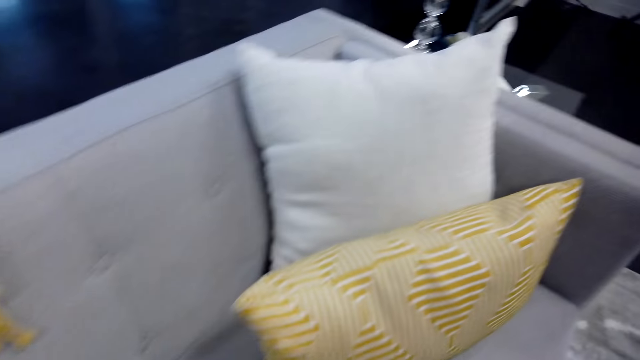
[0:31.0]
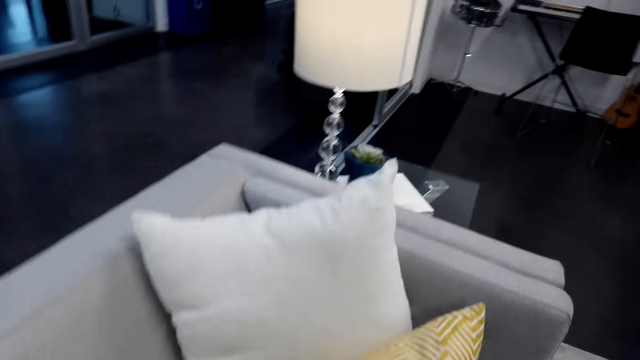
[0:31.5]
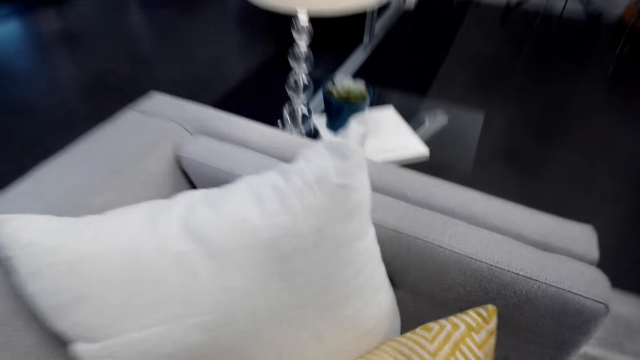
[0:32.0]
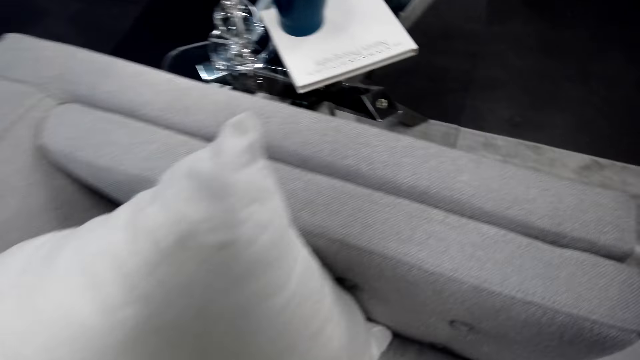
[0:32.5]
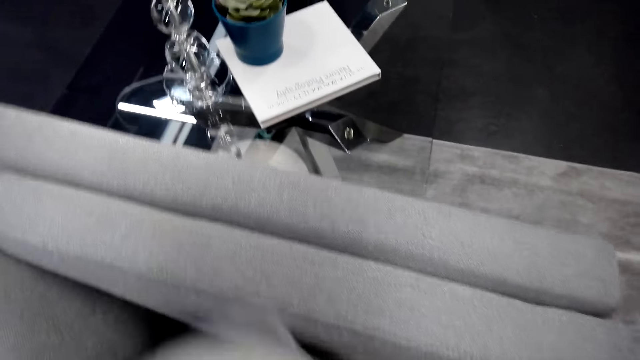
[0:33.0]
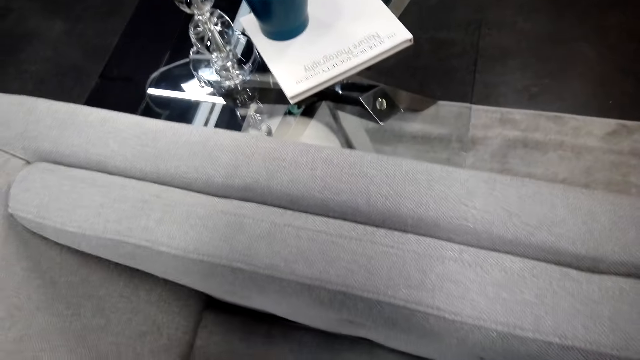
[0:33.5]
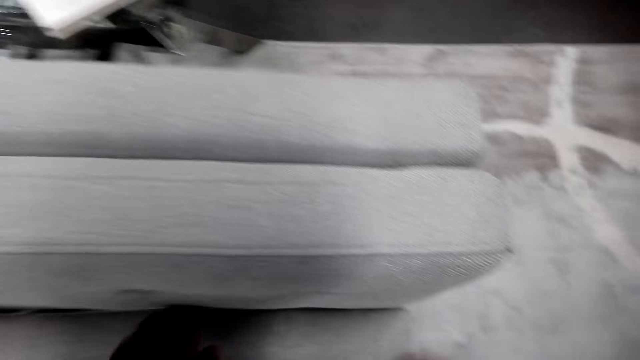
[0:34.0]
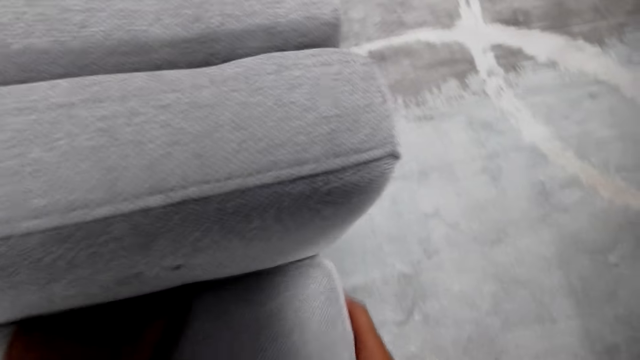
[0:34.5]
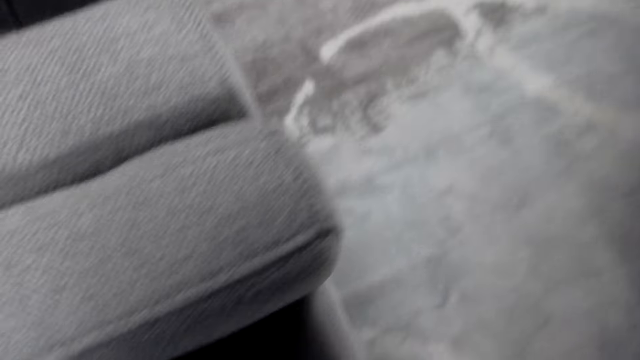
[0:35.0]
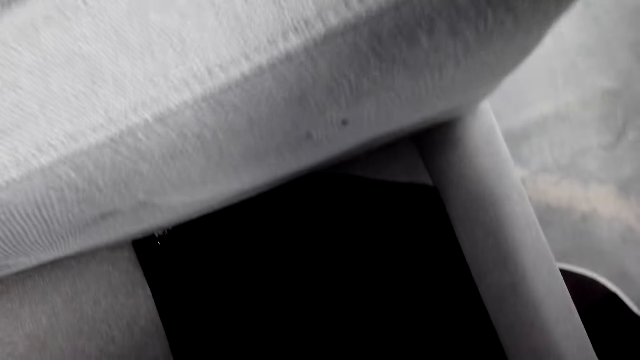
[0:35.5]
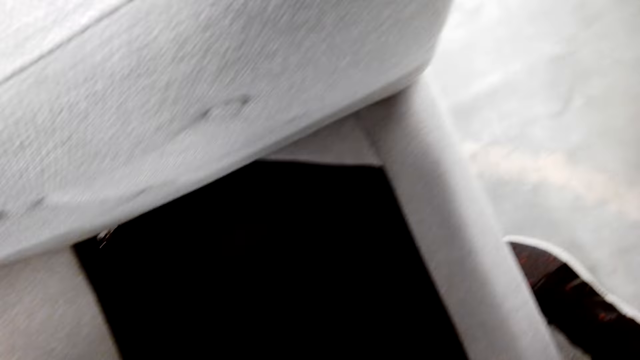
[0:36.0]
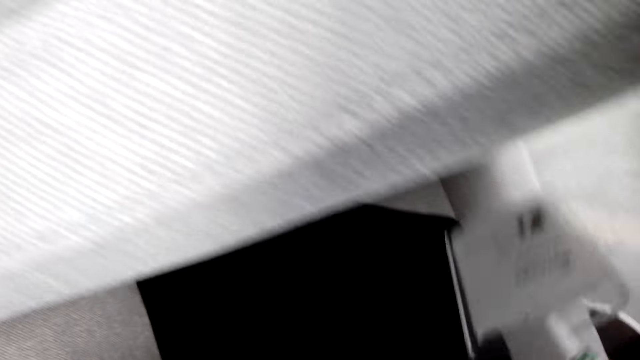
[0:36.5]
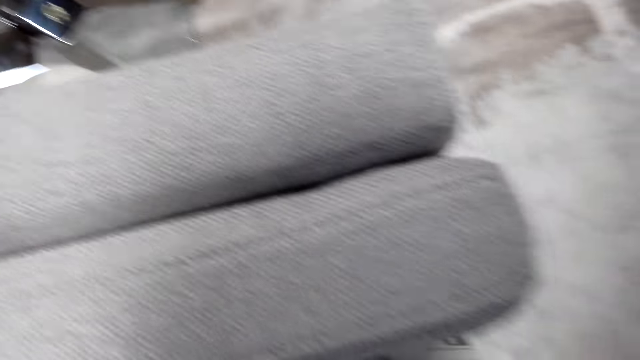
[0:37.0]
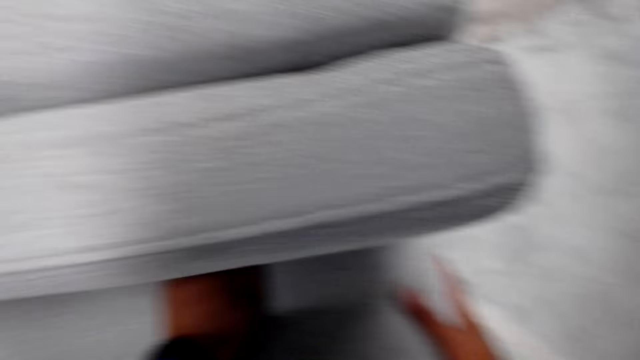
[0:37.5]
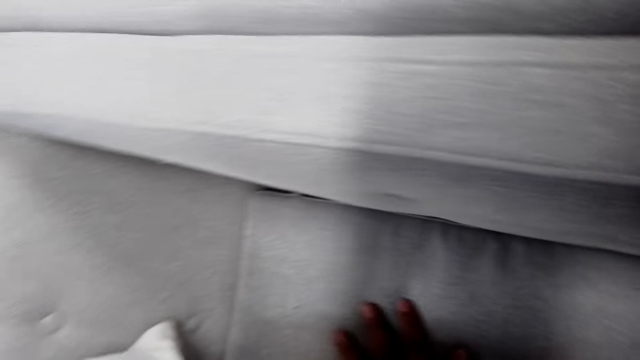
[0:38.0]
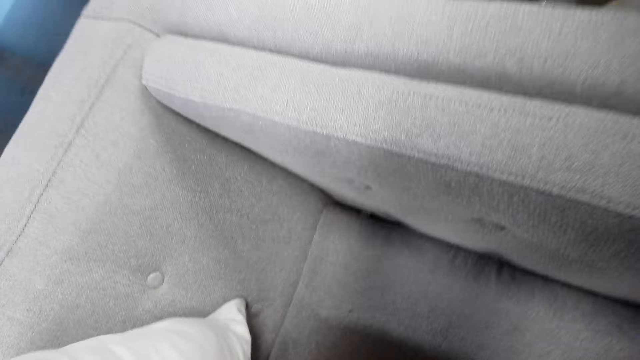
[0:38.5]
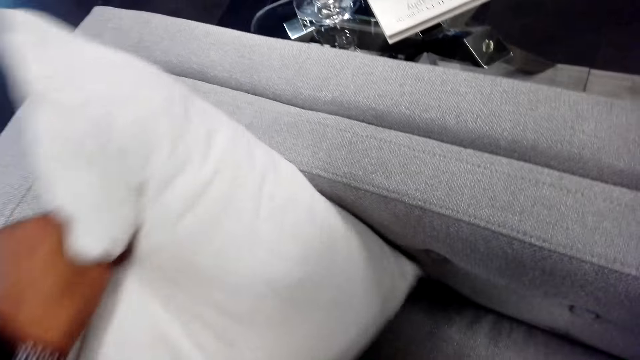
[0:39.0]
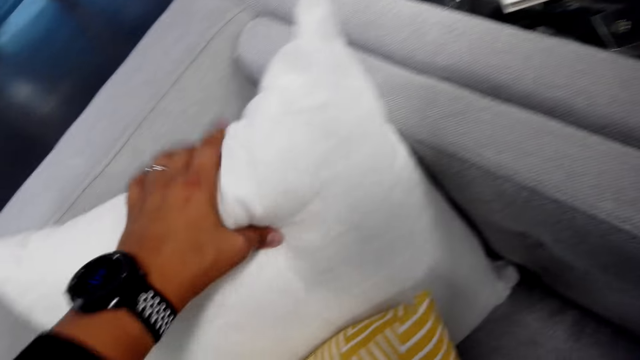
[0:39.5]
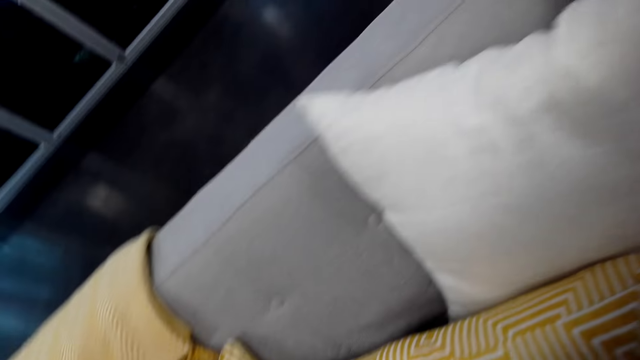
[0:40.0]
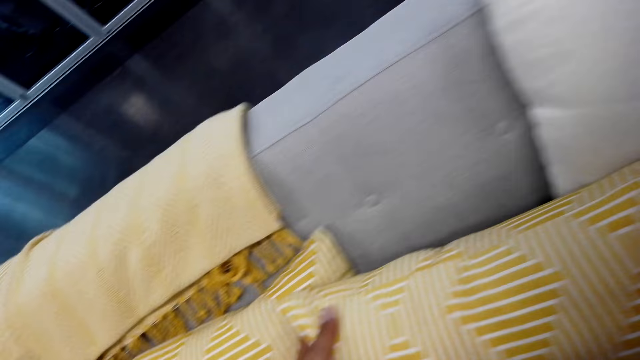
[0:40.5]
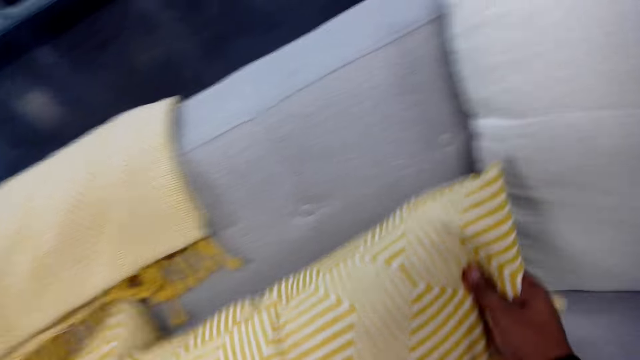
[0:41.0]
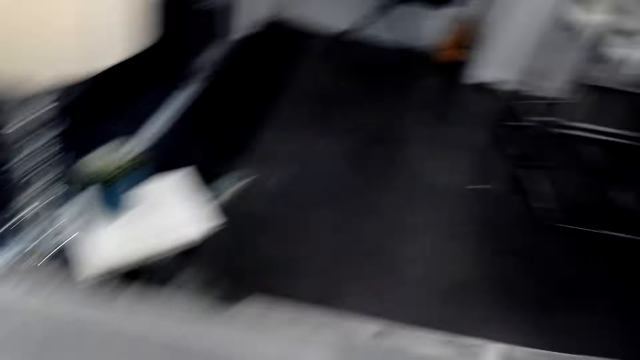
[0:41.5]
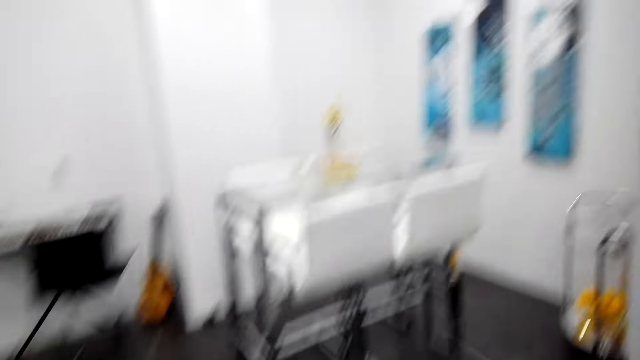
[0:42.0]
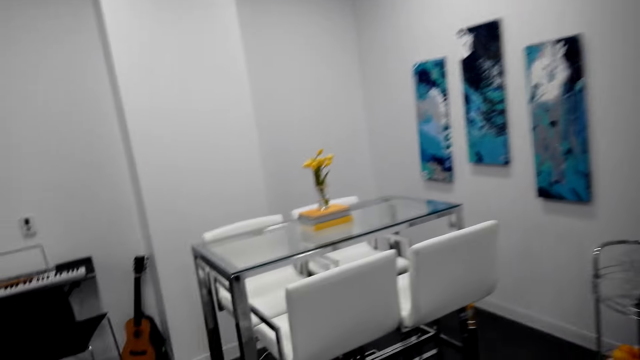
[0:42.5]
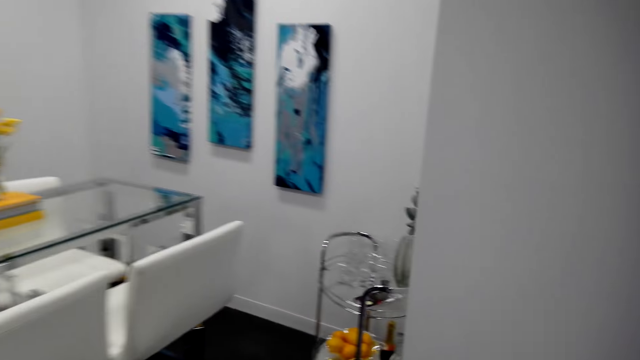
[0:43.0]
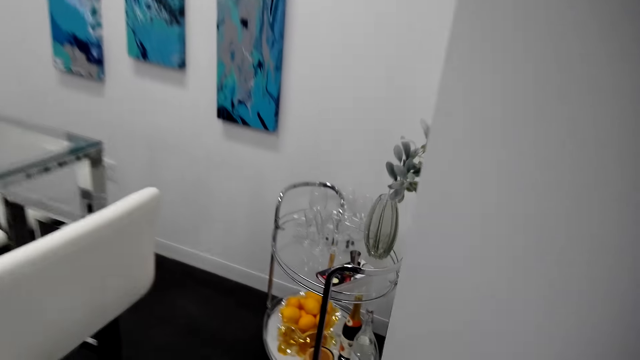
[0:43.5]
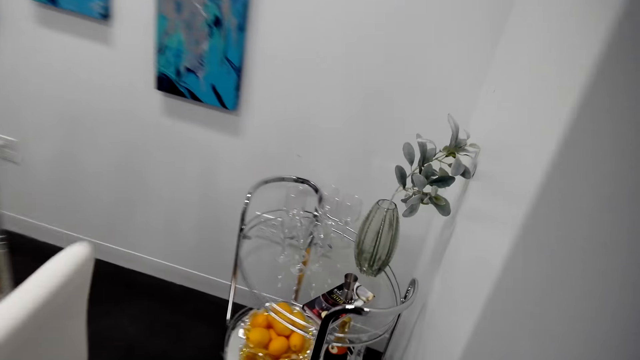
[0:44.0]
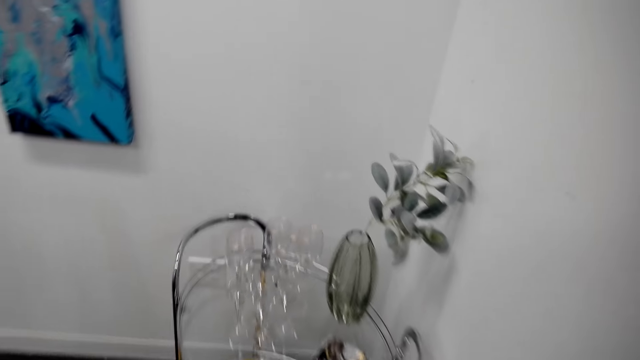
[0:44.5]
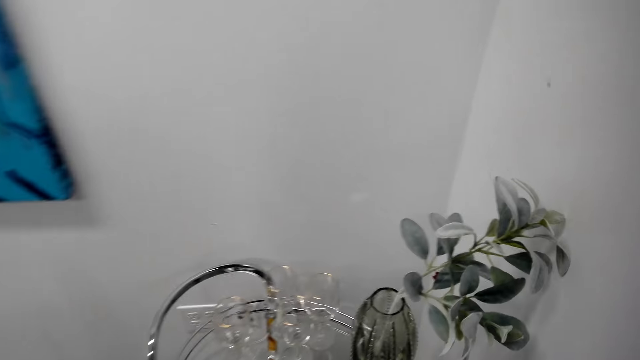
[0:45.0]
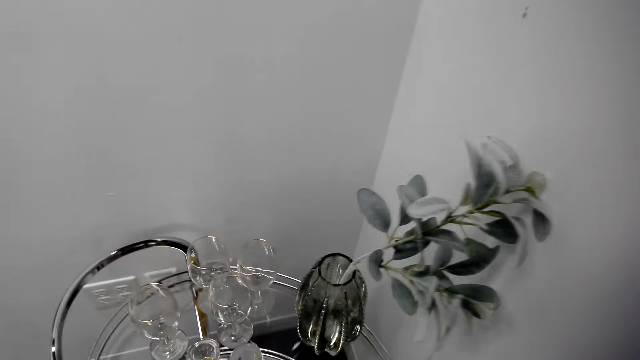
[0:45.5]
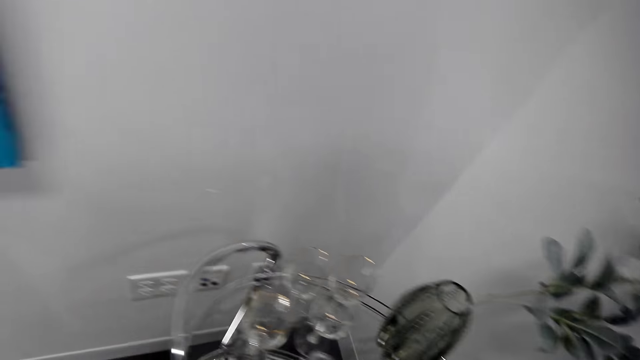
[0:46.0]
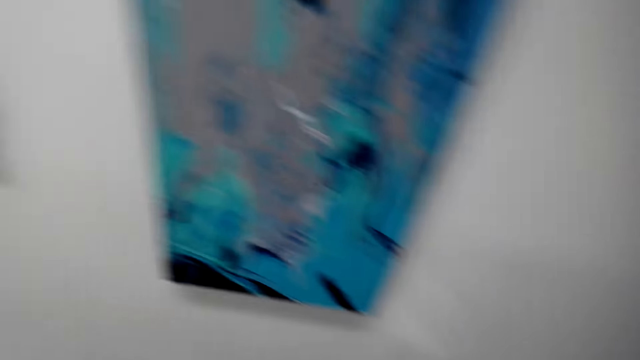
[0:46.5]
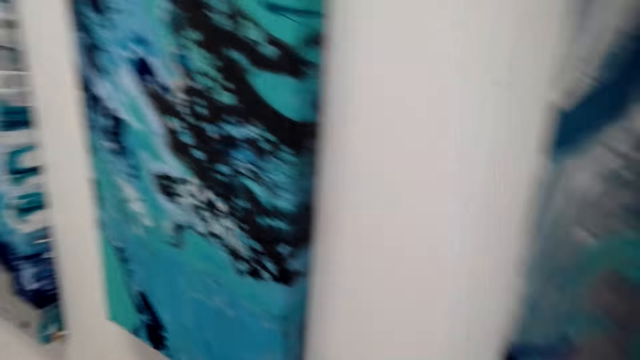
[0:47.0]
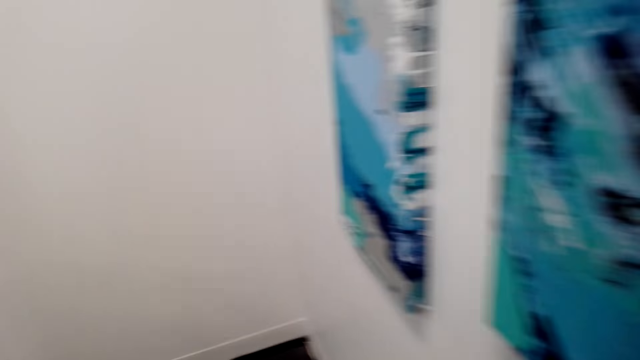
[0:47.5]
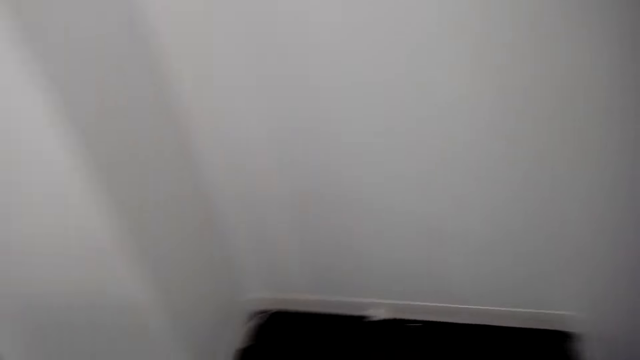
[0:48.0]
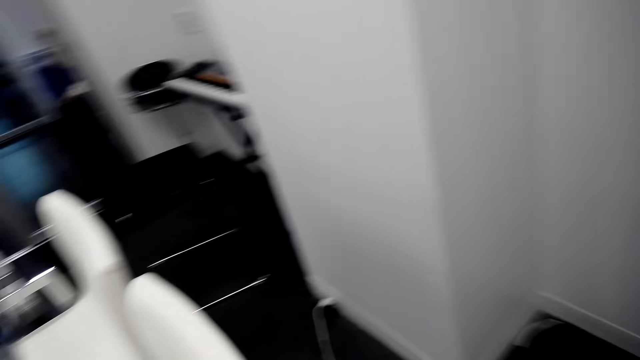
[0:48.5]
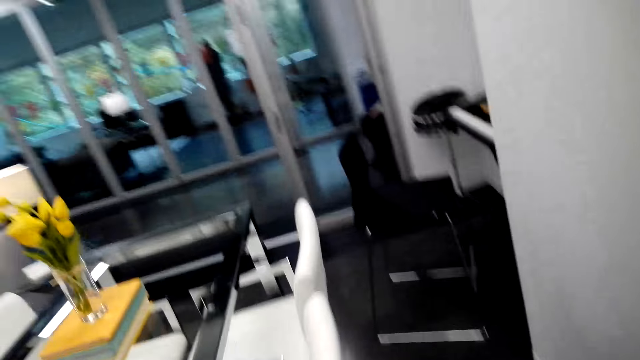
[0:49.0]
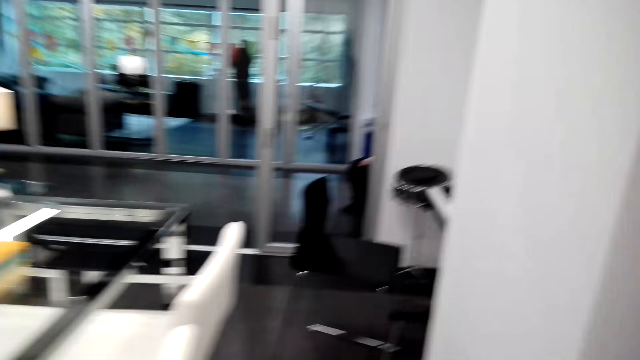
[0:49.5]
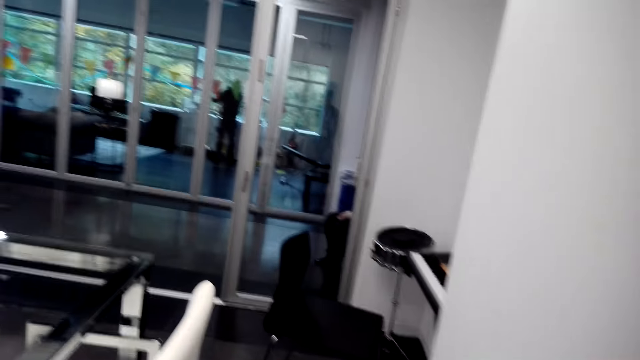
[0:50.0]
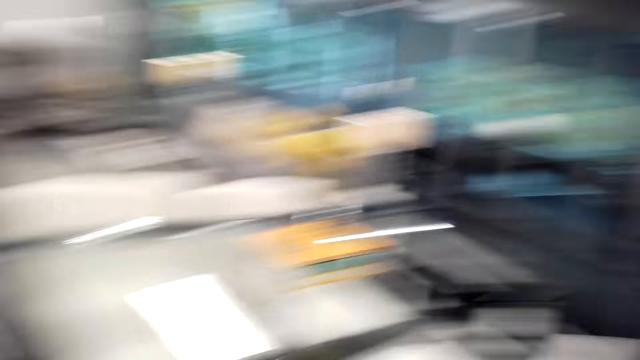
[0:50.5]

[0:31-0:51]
The camera wearer walks away. They move a pillow. They lift a cushion from the sofa. They hold the sofa. They put paper on the sofa. They adjust the cushions. They adjust the pillow. They move the pillow. They walk away. They walk around.
